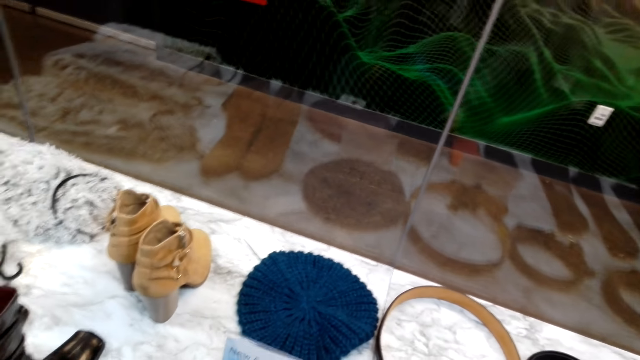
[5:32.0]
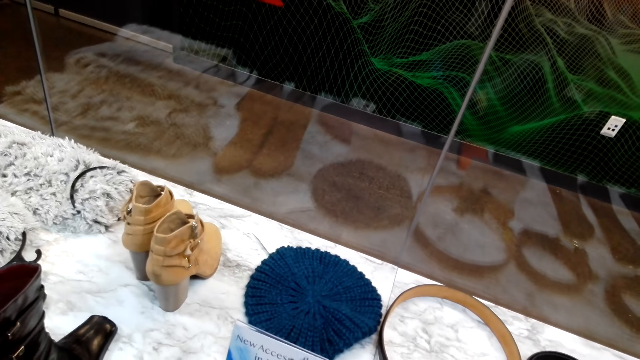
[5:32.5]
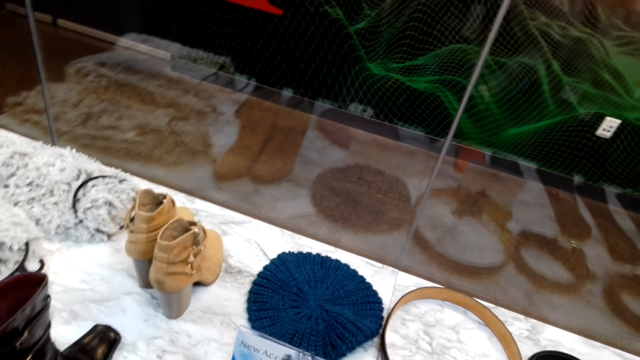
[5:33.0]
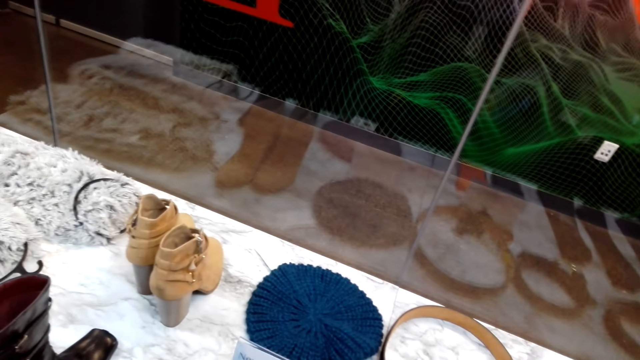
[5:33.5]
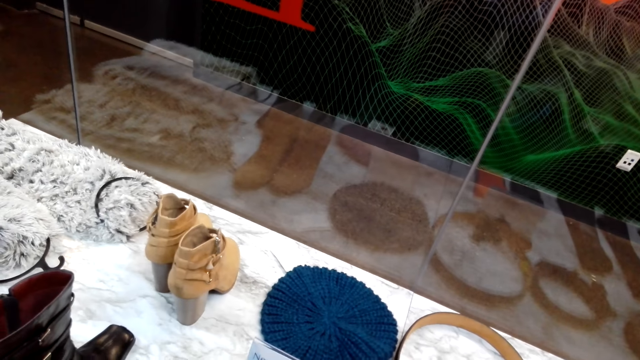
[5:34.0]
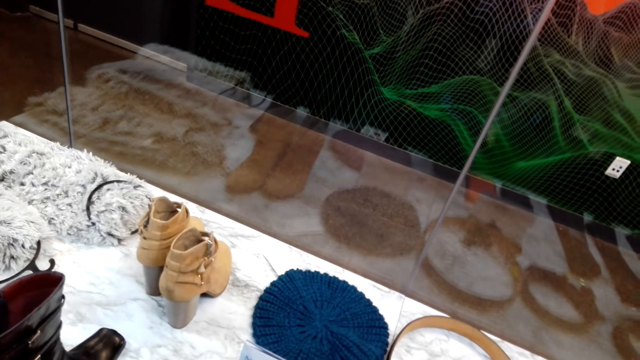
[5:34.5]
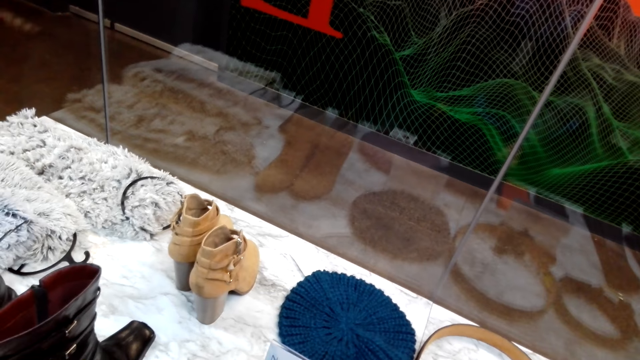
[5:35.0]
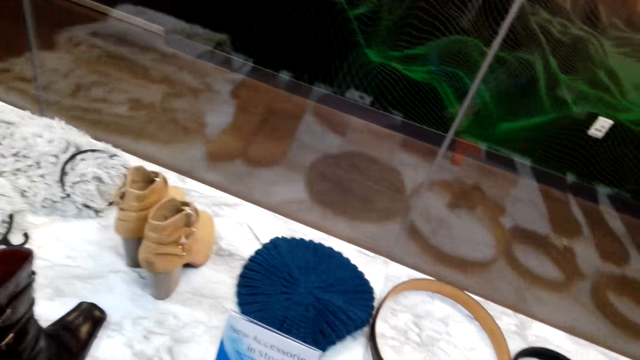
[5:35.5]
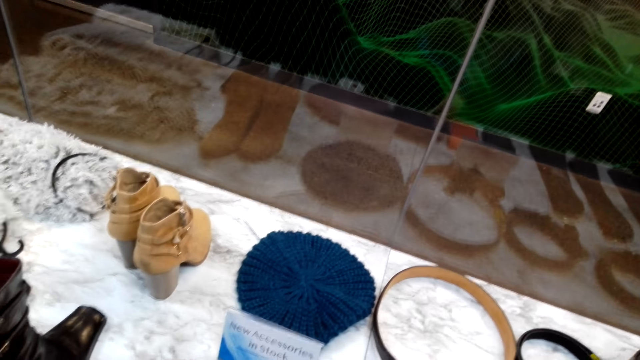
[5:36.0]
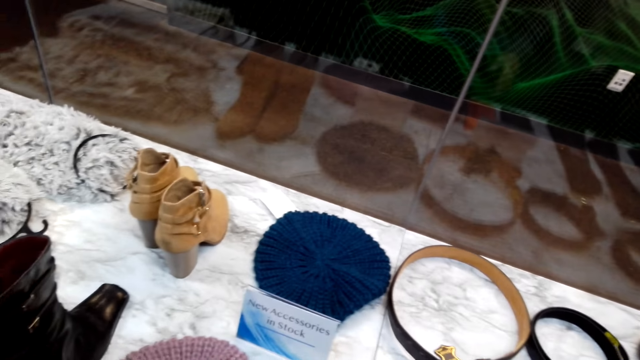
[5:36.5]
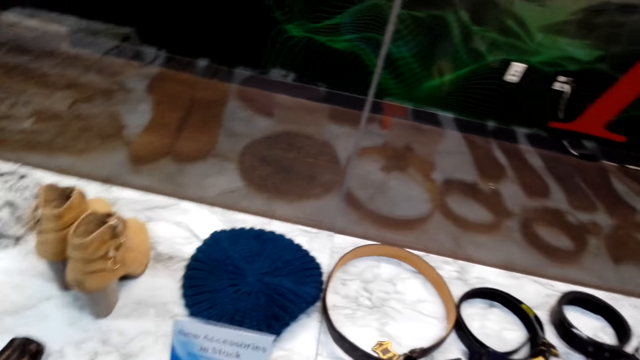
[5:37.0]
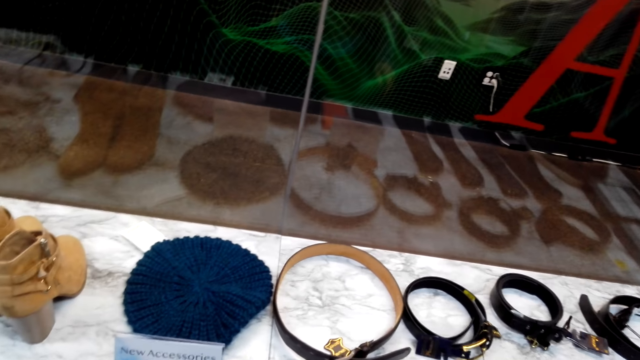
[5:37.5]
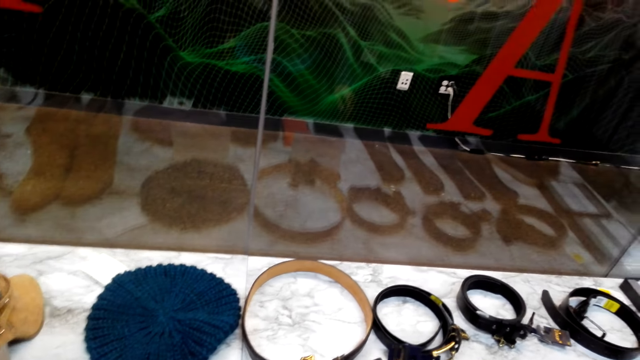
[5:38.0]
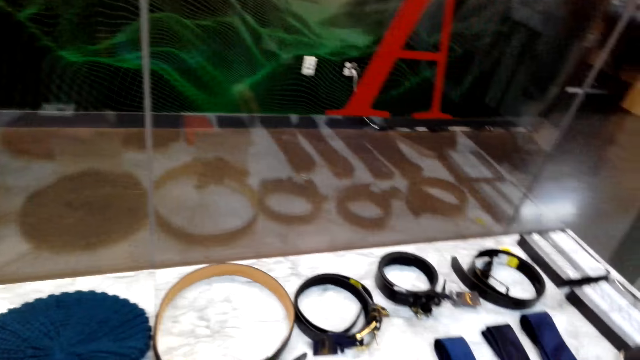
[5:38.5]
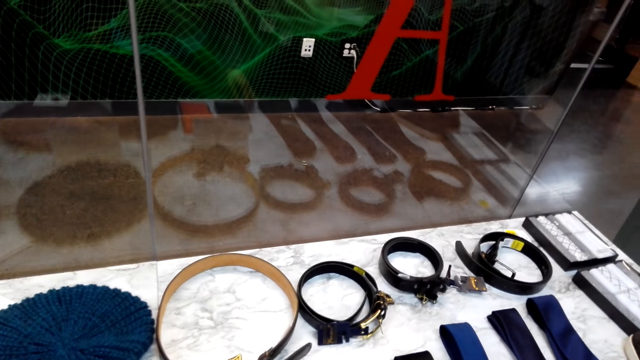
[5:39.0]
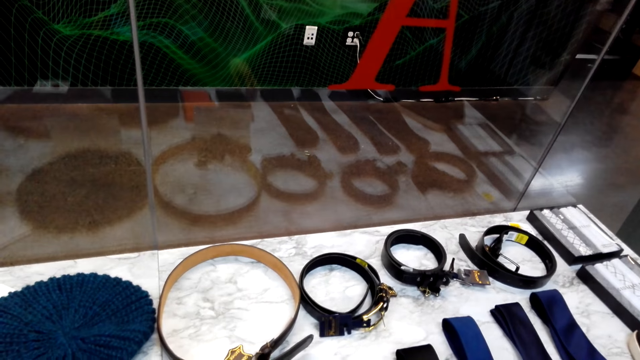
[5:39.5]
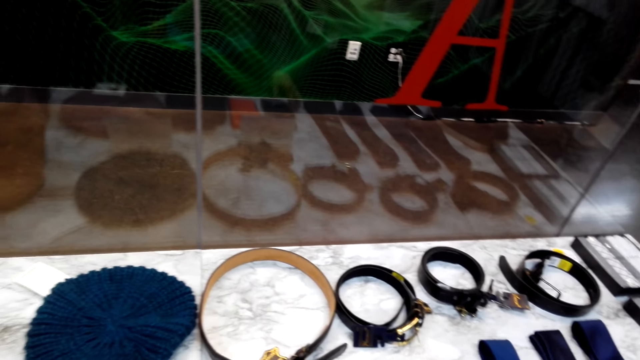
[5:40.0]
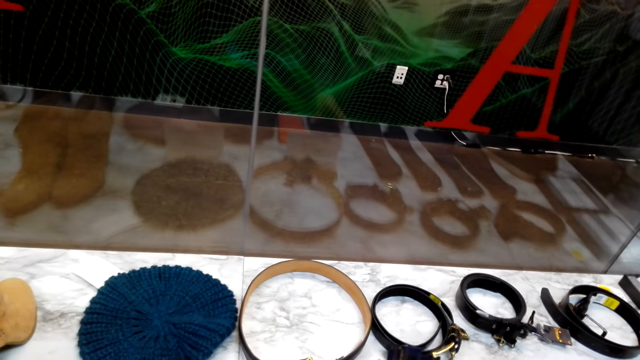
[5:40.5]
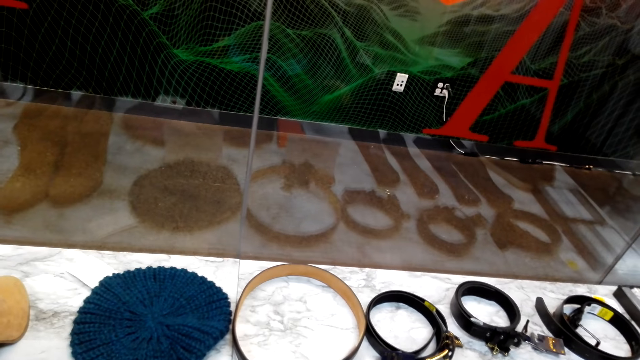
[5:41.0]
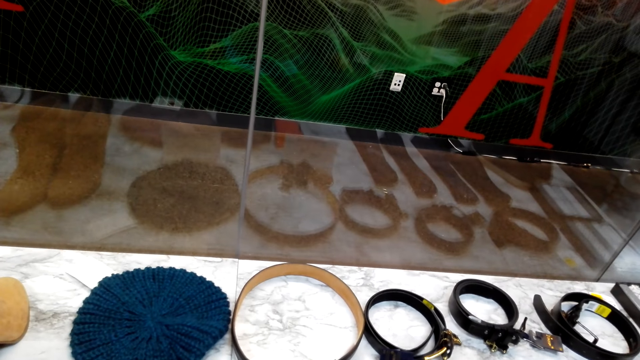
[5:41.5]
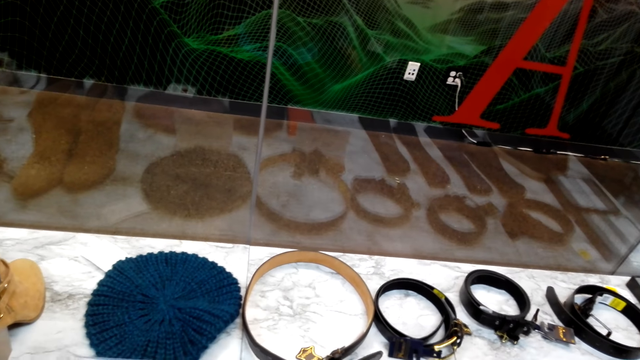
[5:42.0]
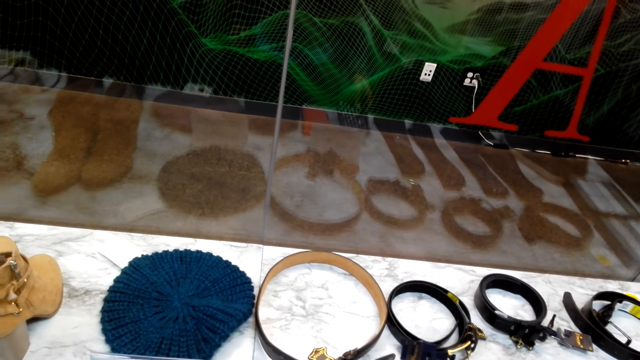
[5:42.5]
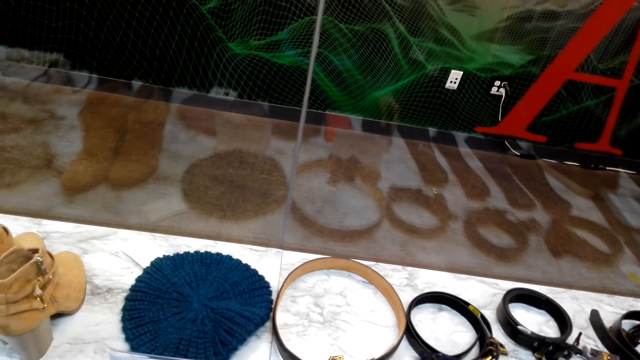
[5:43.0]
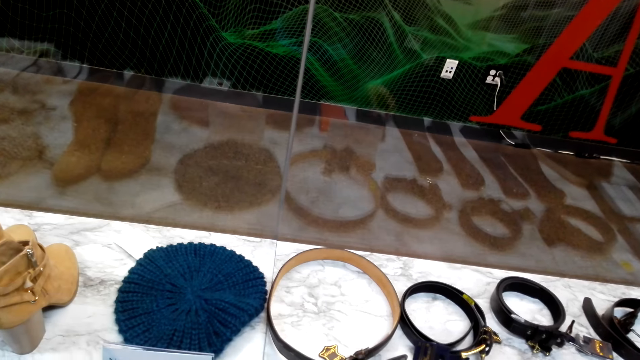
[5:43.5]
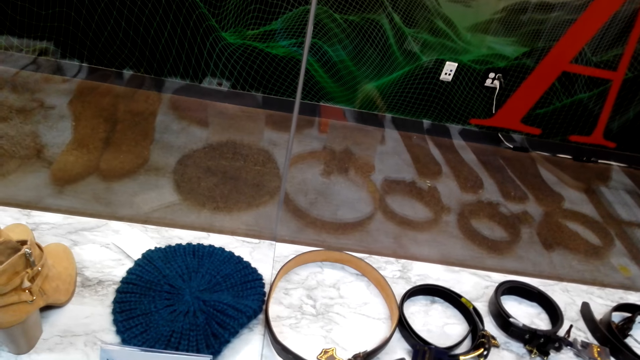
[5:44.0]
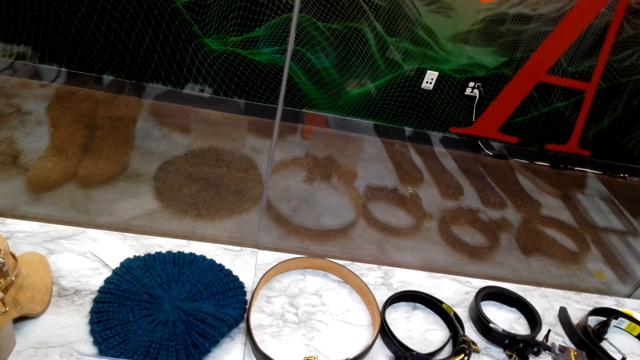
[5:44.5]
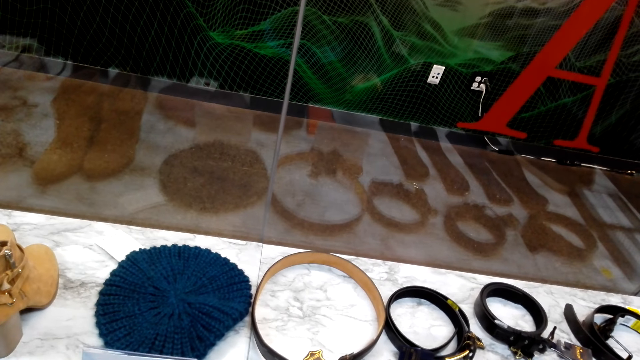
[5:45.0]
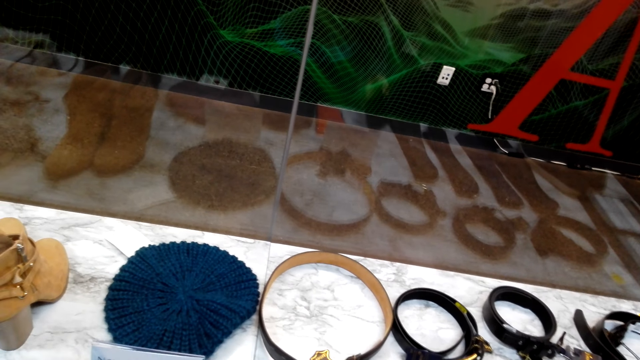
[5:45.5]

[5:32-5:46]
The camera wearer picks up the hat and places the hat on the table. They pick up the purse, look at the purse and place the purse on the table. They pick up the purse and look at the purse.

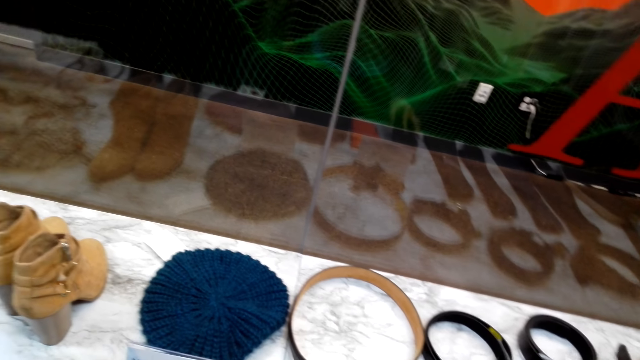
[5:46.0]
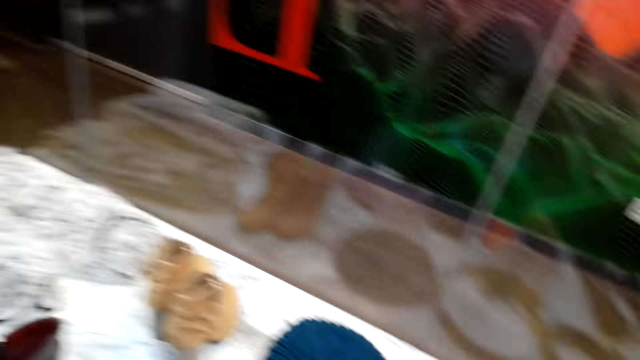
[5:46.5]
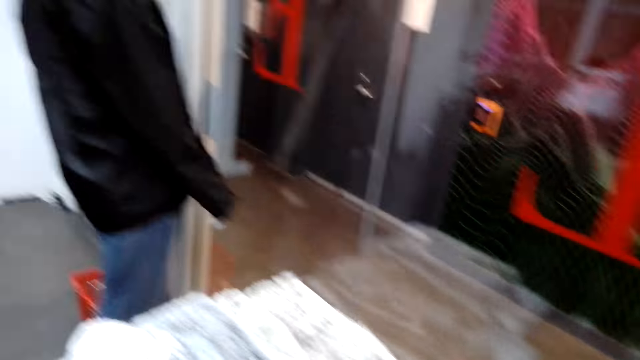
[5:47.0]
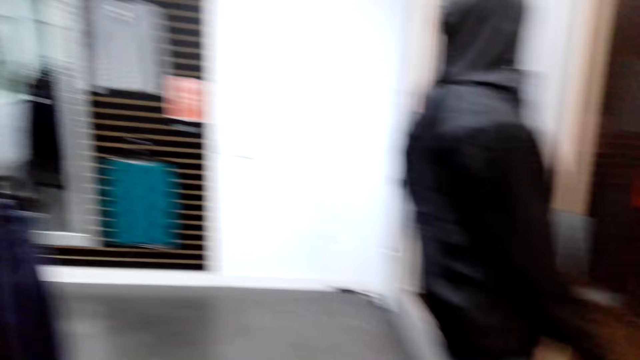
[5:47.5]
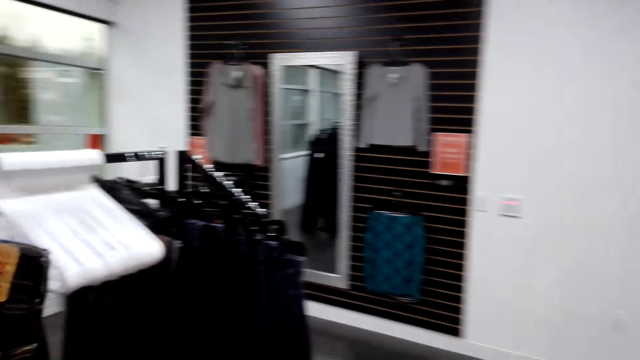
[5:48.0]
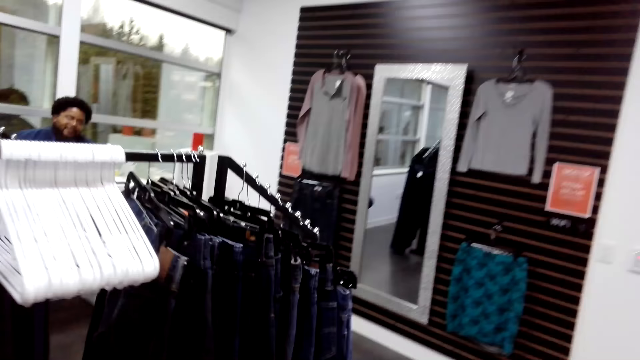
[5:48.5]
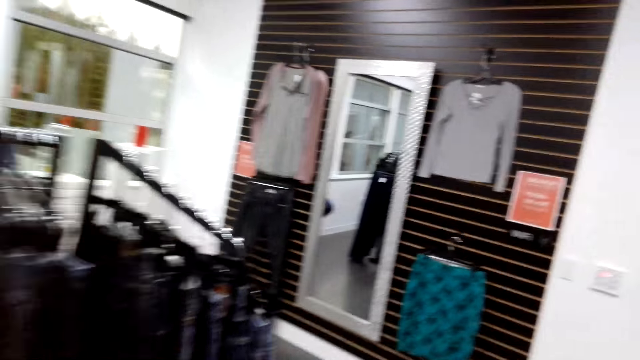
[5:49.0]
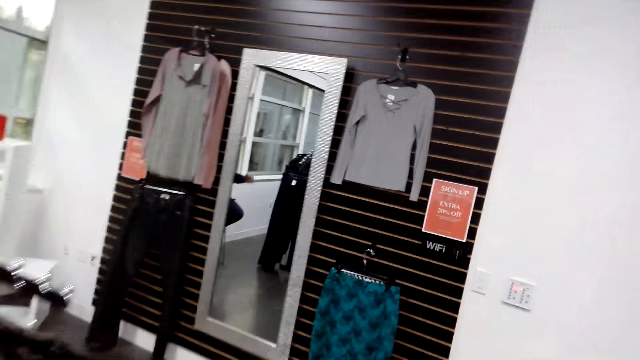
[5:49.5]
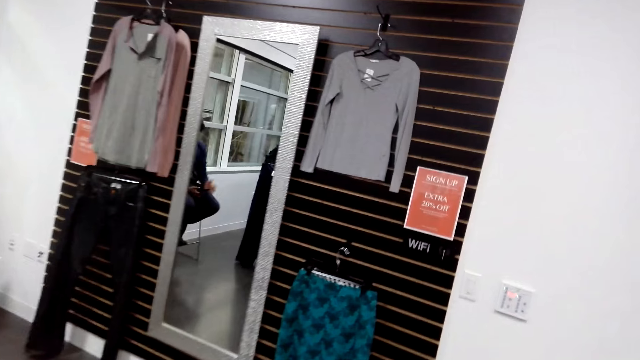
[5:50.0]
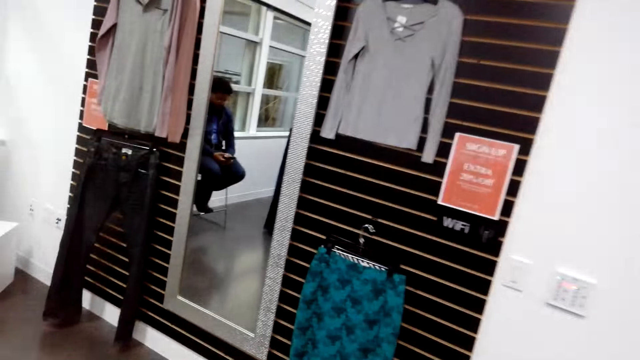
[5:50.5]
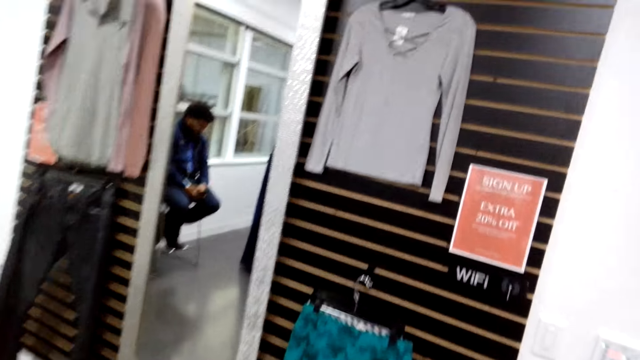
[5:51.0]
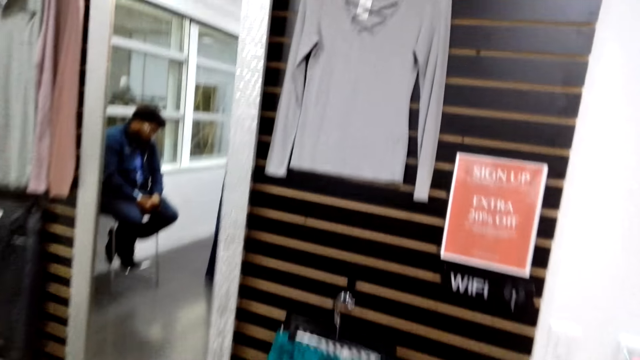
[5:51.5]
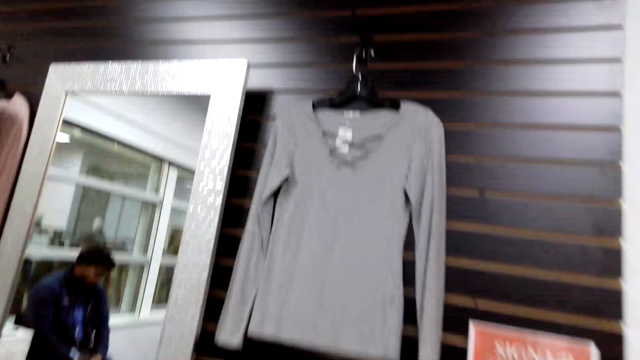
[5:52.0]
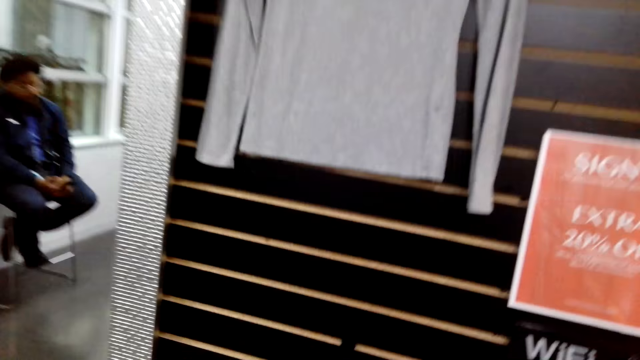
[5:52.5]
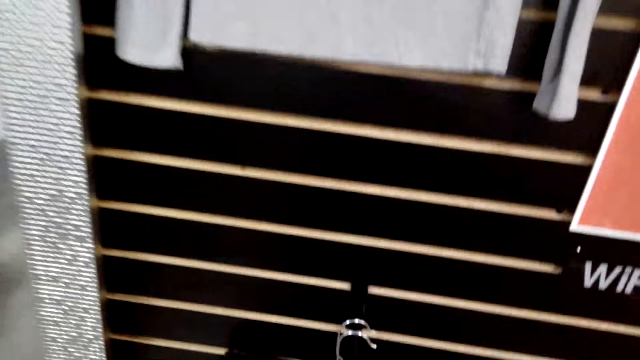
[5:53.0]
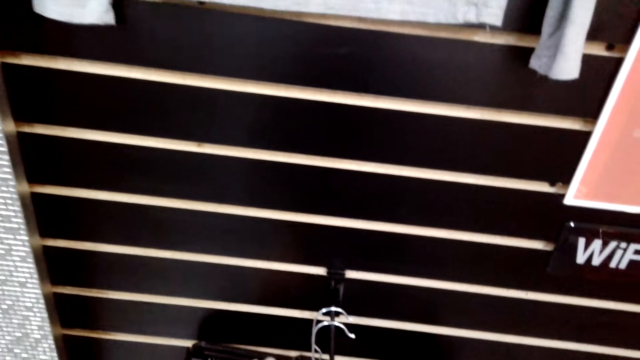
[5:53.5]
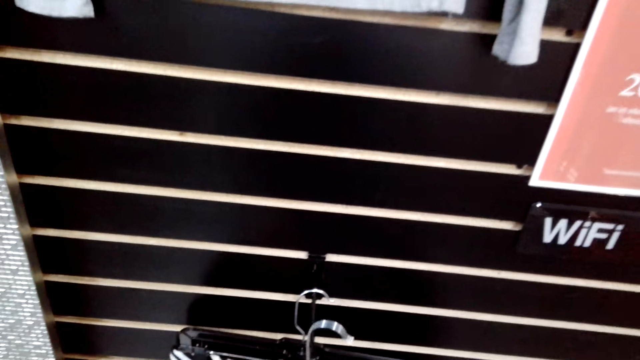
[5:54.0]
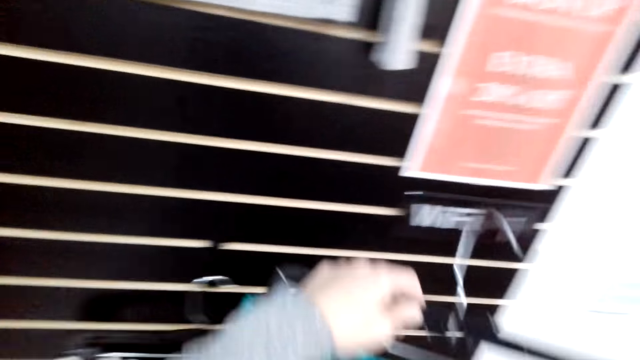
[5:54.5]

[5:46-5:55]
The camera wearer places the purse on the table. They walk in the store. Someone talks in the store. The camera wearer picks up the skirt.
